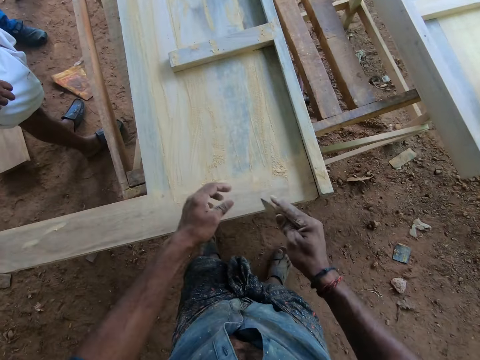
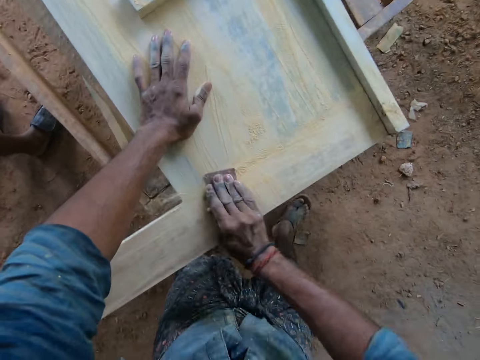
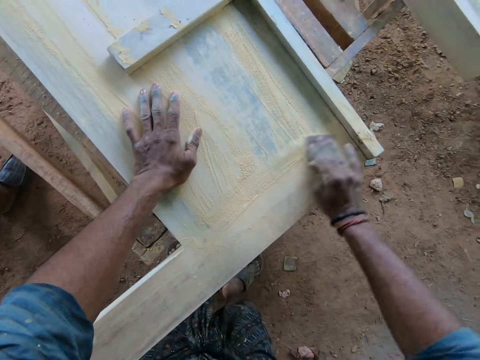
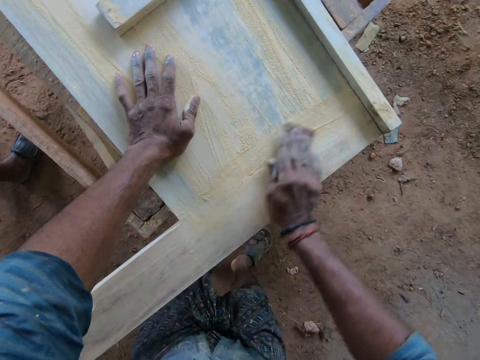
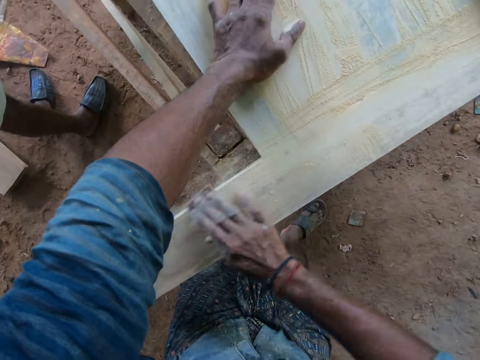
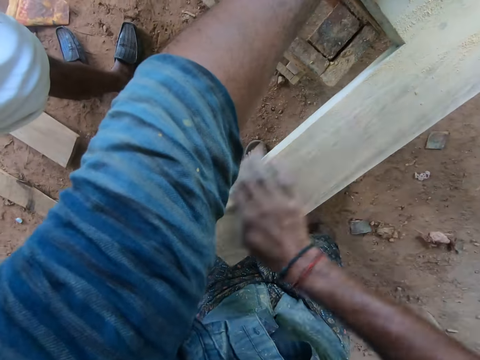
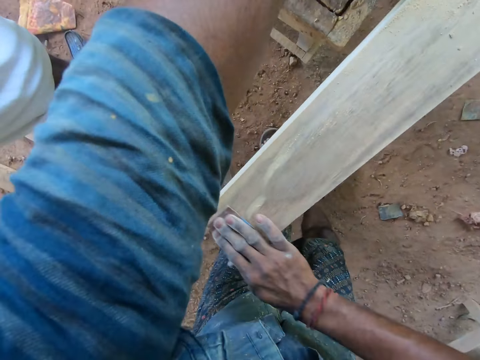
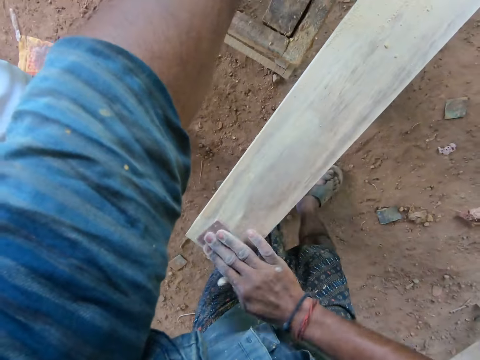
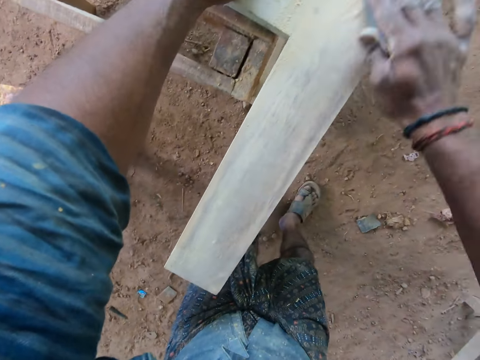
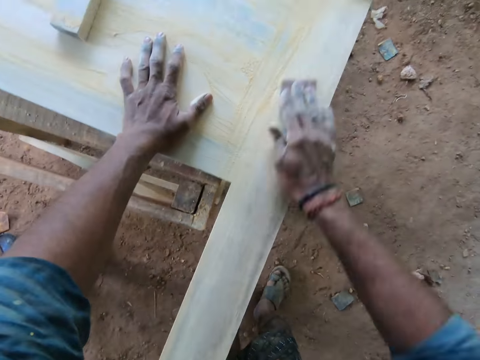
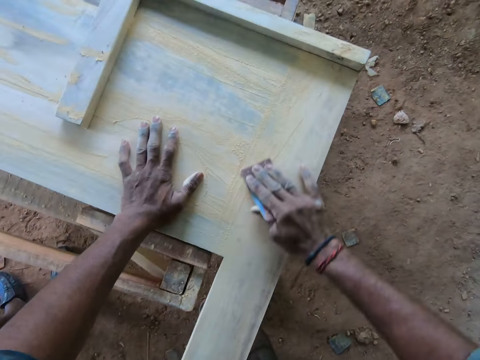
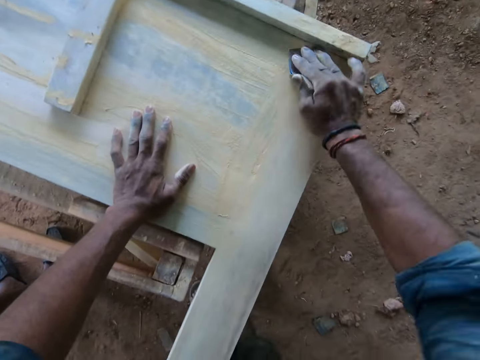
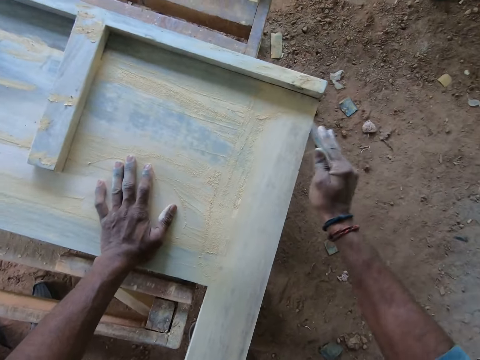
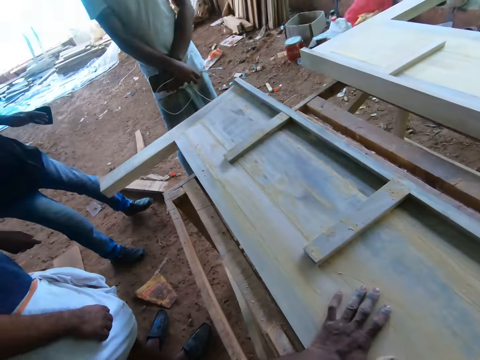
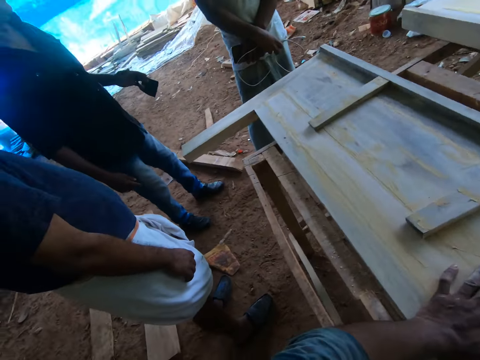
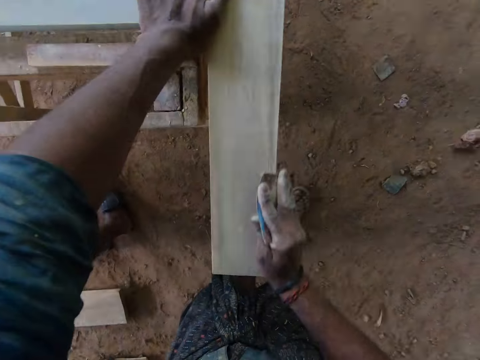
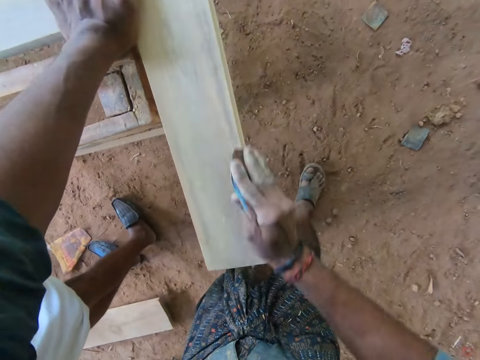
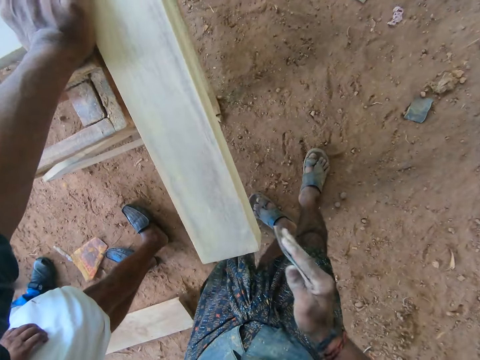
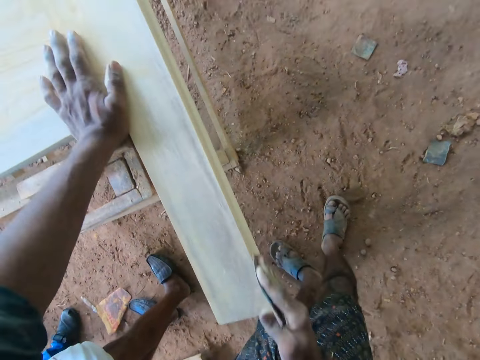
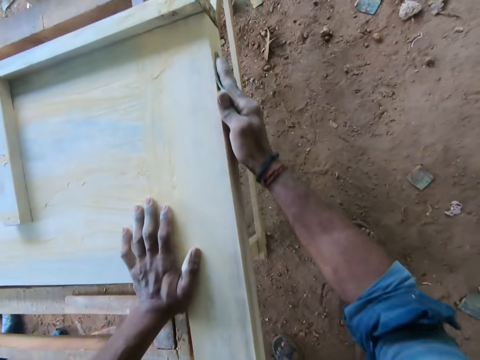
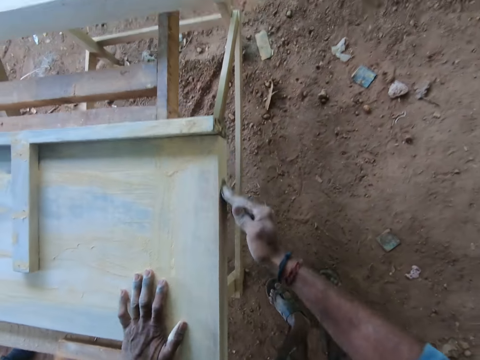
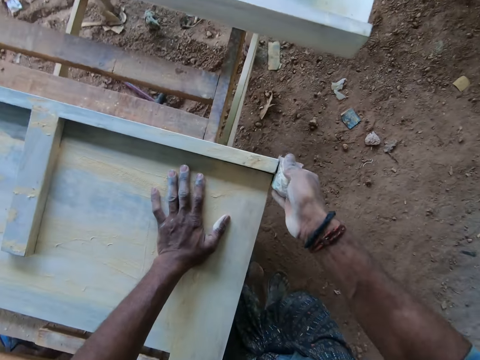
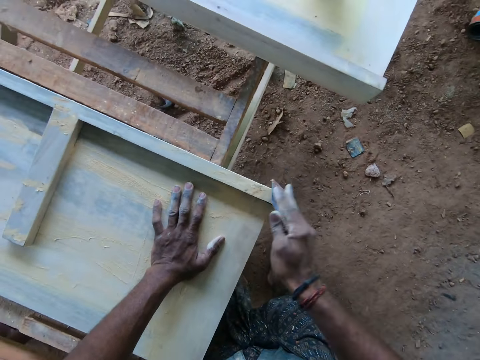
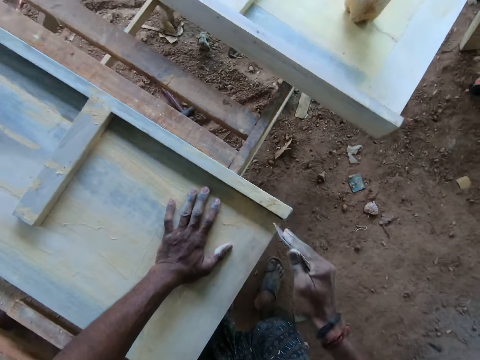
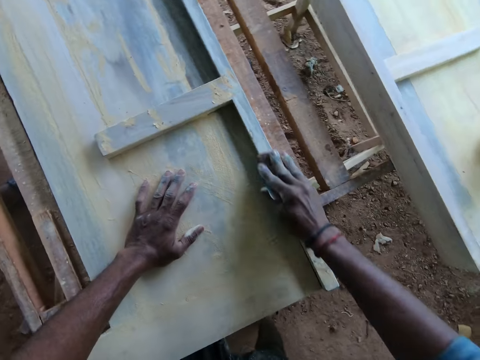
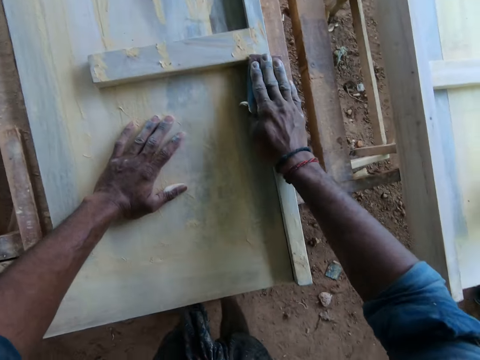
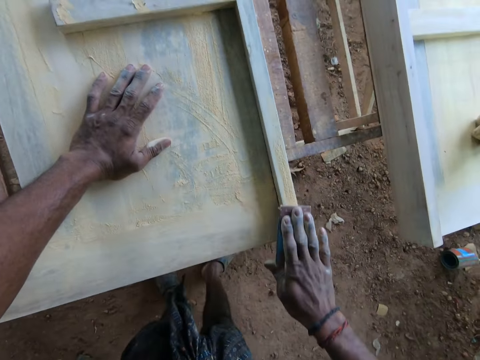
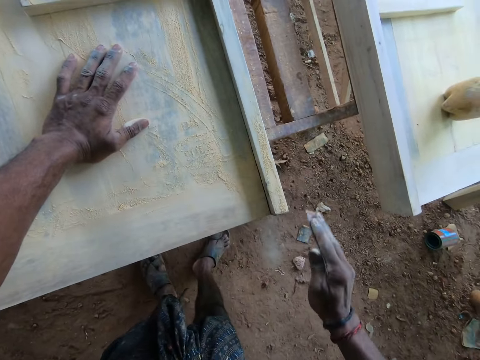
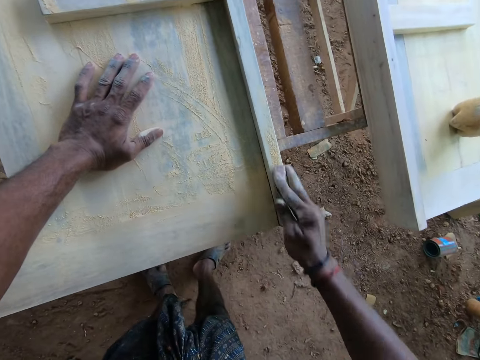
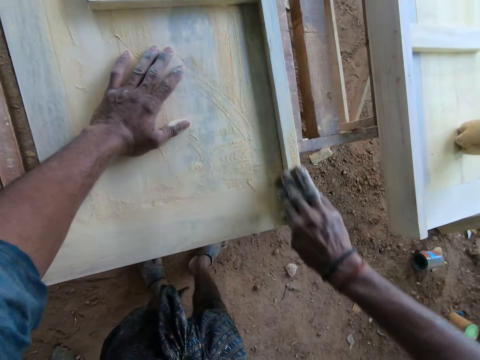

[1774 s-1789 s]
The camera wearer passes the sandpaper in his left hand to his right hand. He folds a cloth. He polishes the piece of furniture with the sandpaper in his right hand.

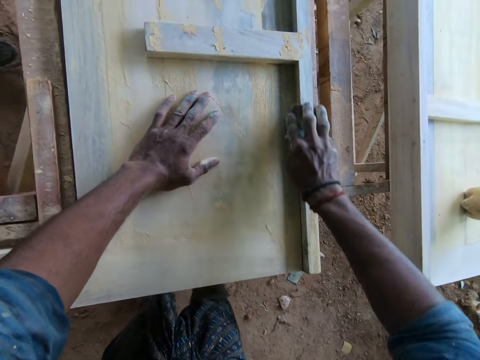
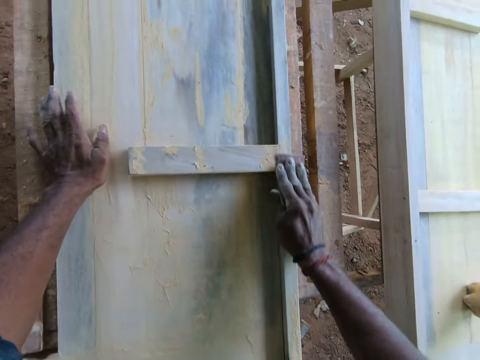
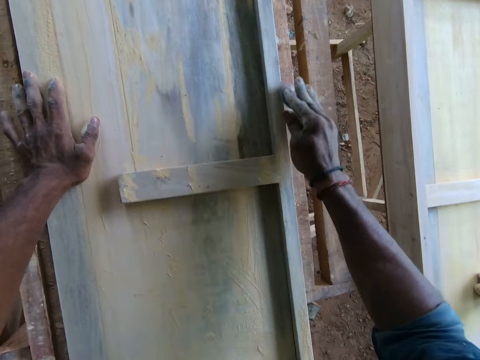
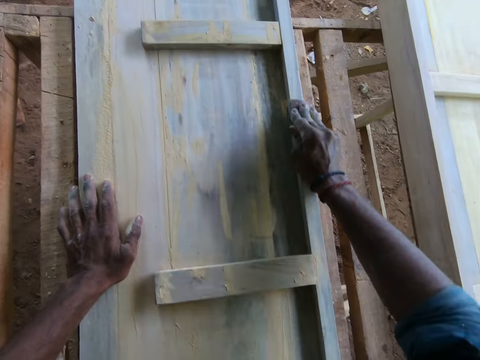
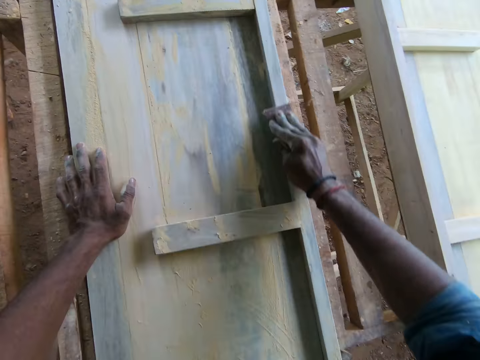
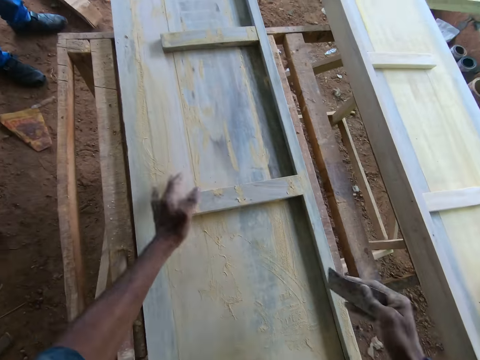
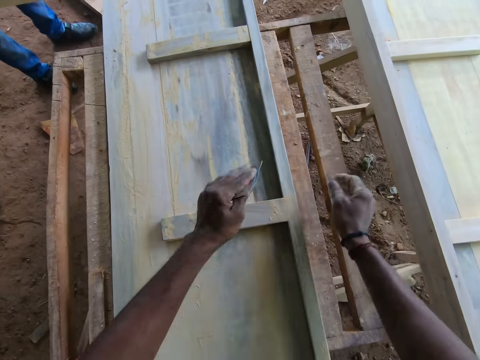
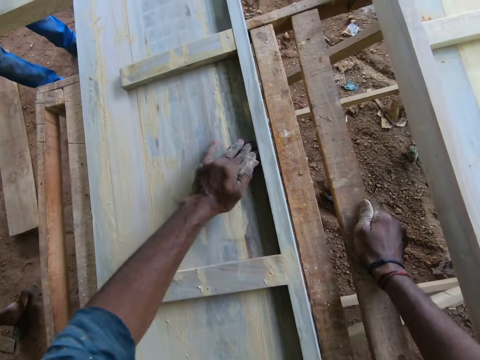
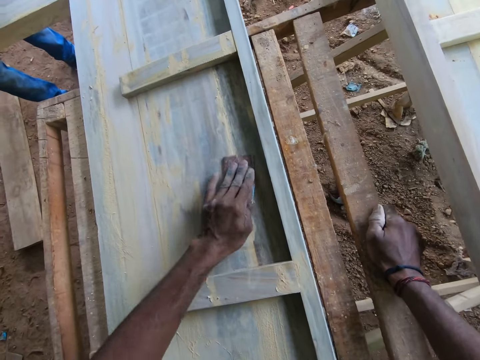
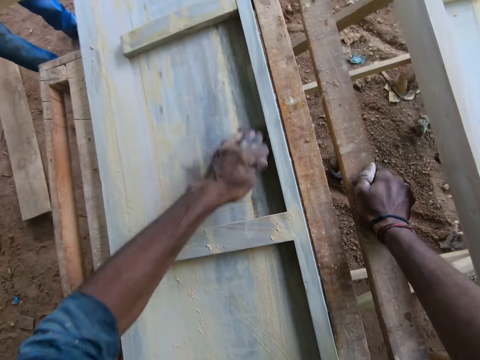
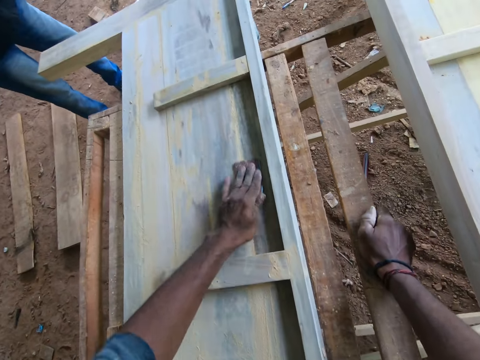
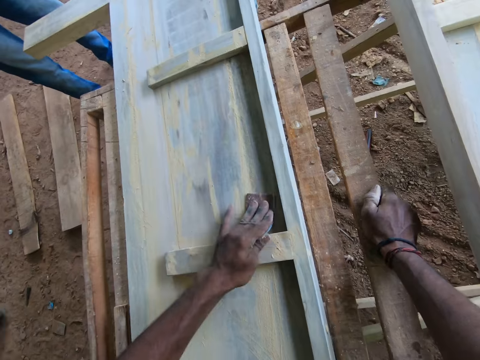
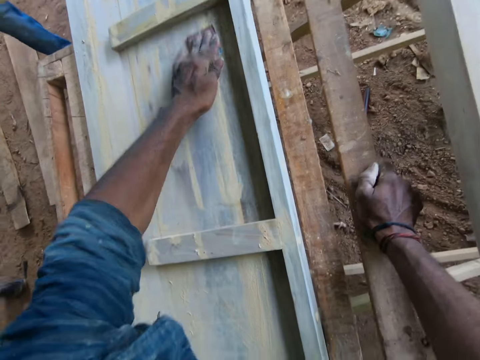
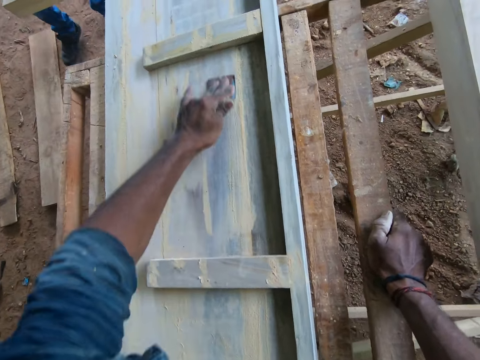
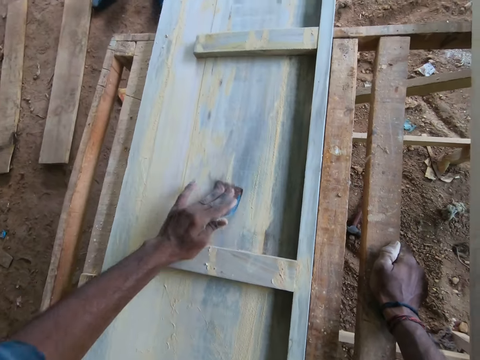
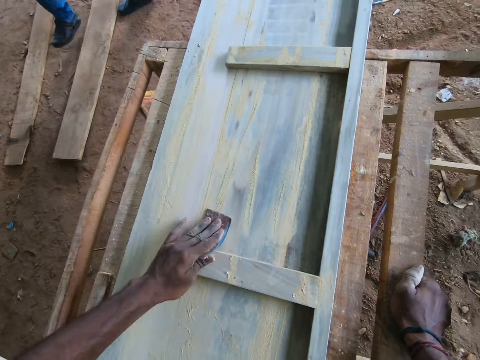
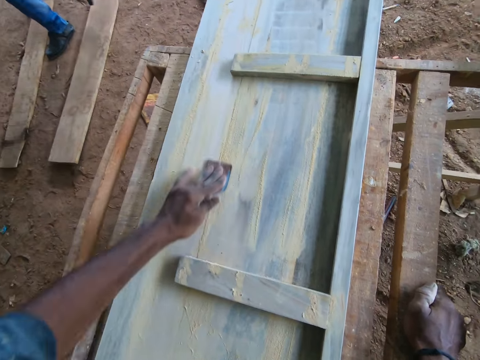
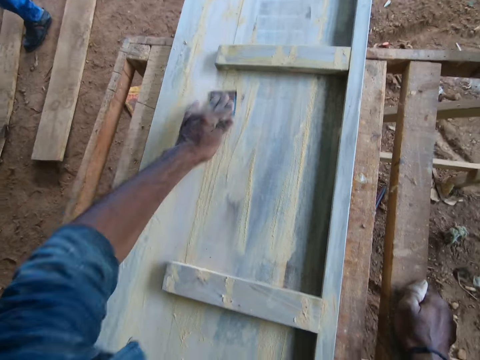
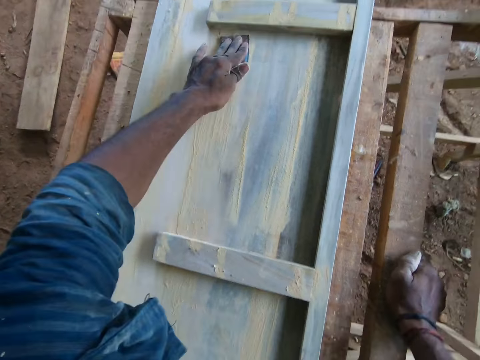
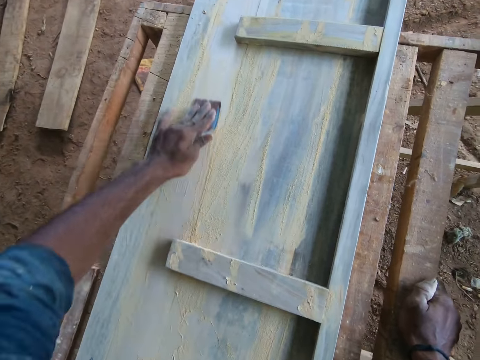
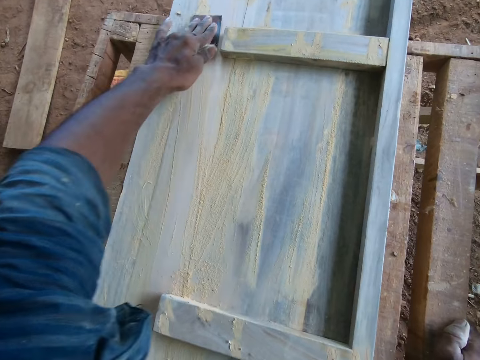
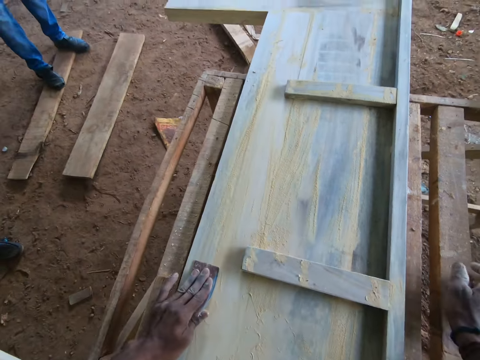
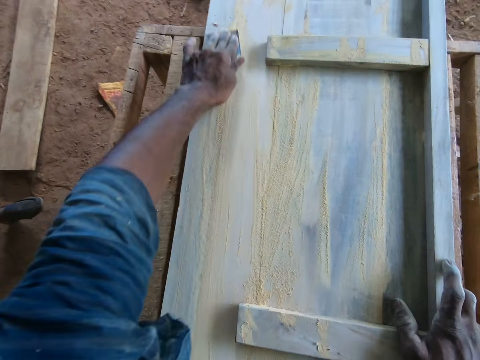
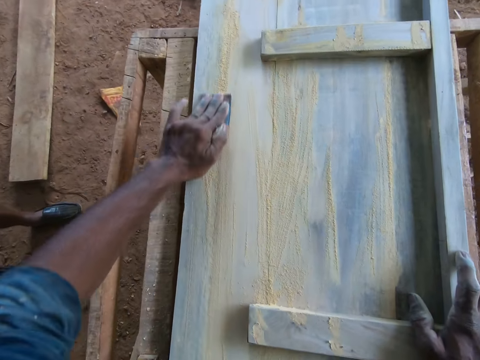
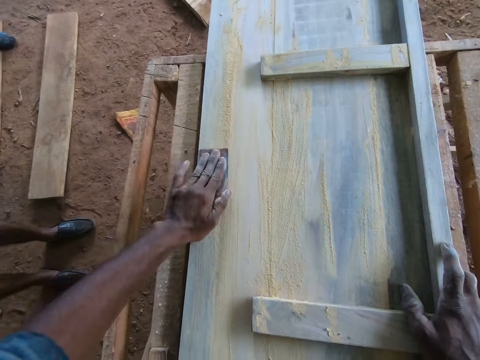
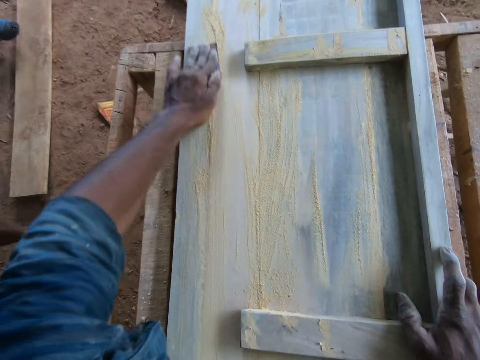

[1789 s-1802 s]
The camera wearer passes the sandpaper in his right hand to his left hand. He polishes the piece of furniture with the sandpaper in his left hand.
